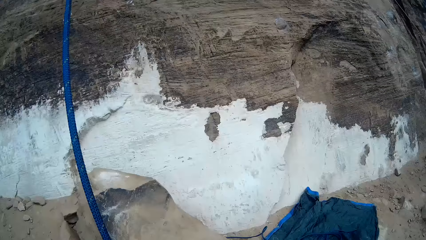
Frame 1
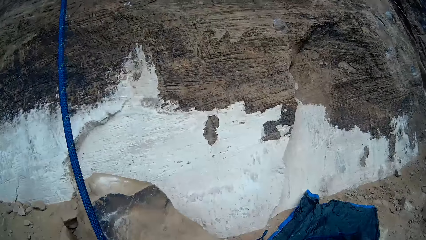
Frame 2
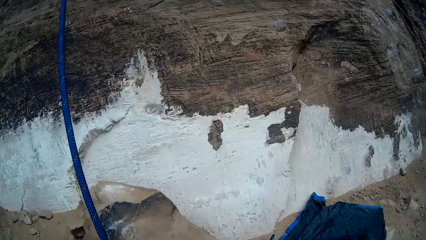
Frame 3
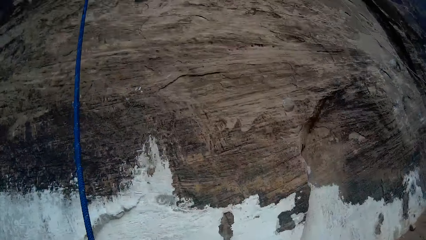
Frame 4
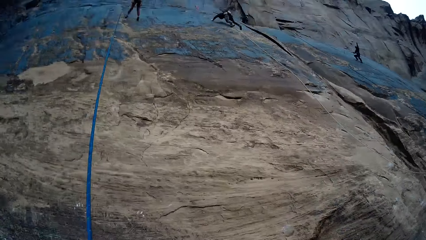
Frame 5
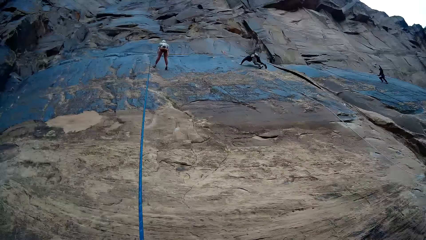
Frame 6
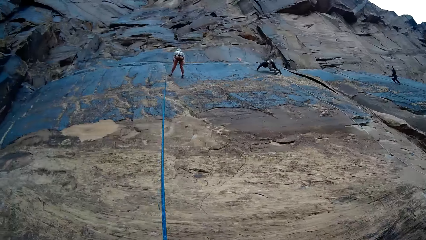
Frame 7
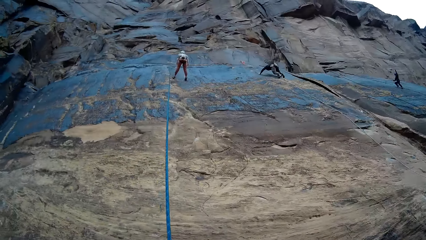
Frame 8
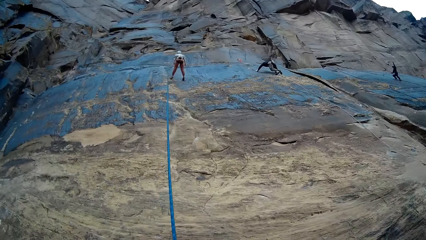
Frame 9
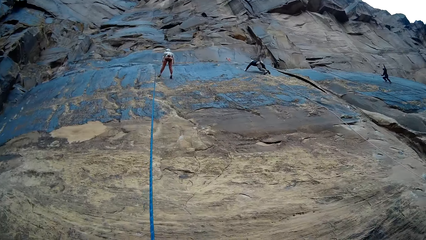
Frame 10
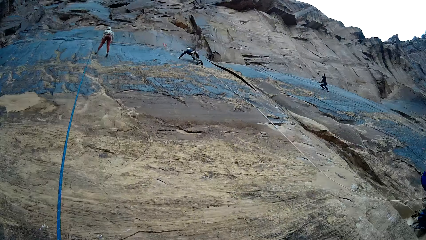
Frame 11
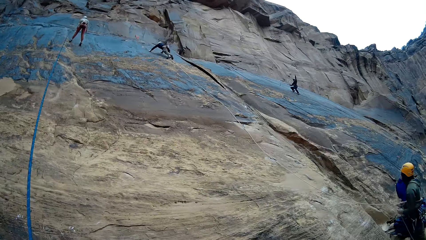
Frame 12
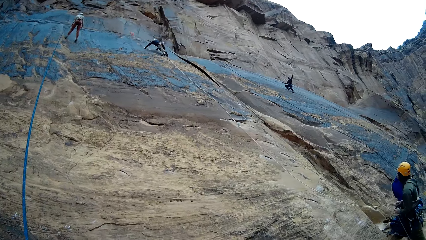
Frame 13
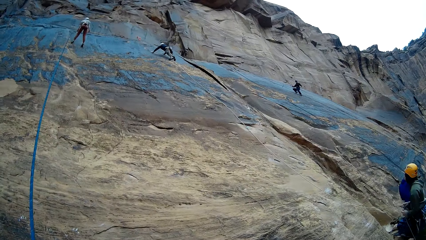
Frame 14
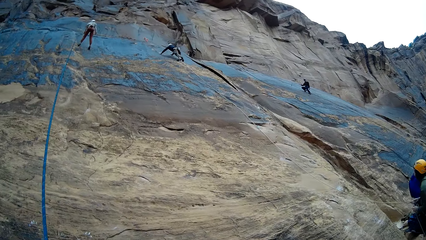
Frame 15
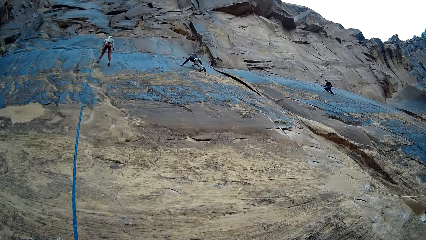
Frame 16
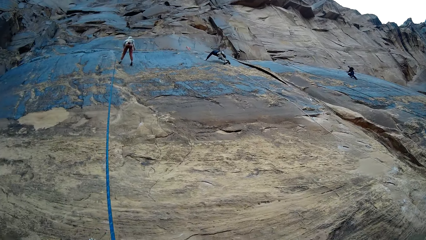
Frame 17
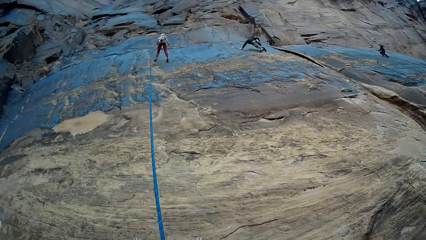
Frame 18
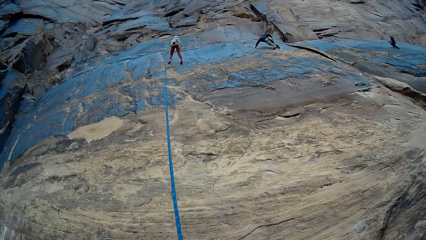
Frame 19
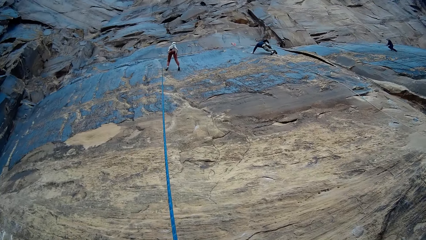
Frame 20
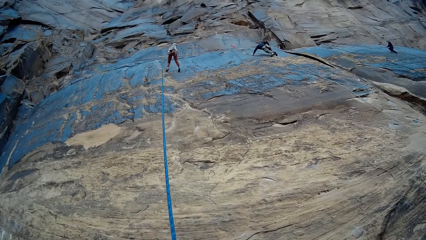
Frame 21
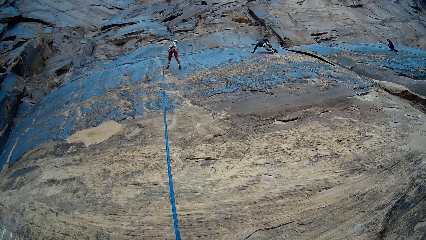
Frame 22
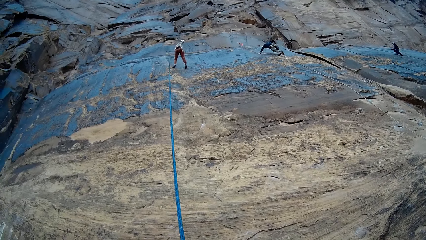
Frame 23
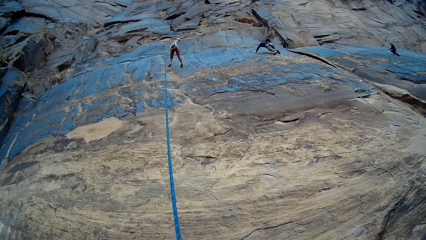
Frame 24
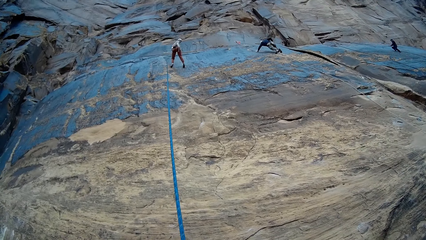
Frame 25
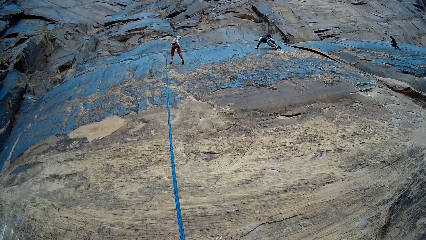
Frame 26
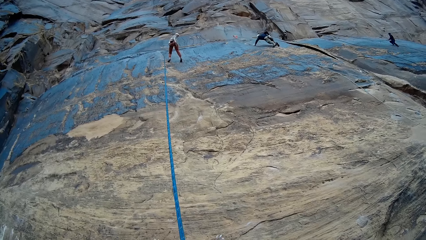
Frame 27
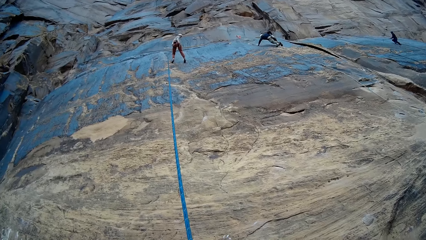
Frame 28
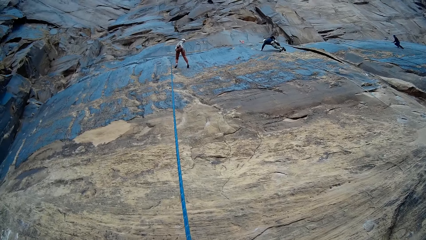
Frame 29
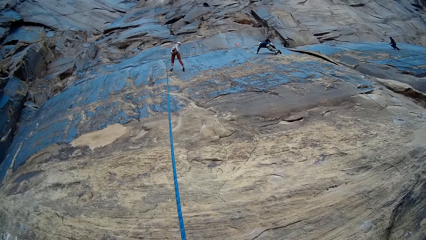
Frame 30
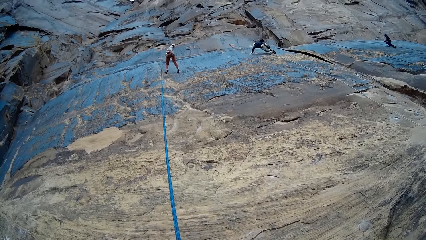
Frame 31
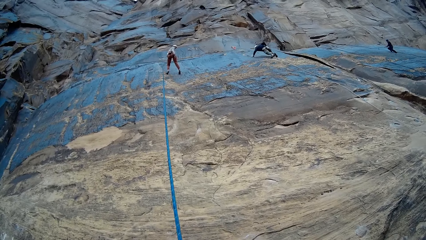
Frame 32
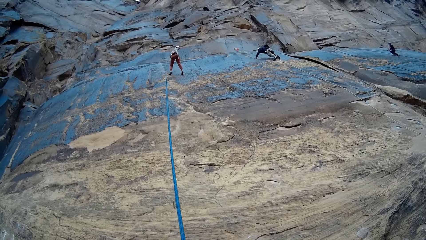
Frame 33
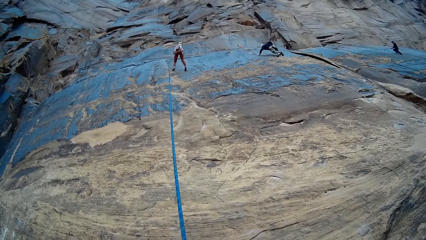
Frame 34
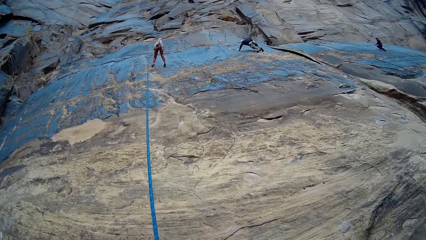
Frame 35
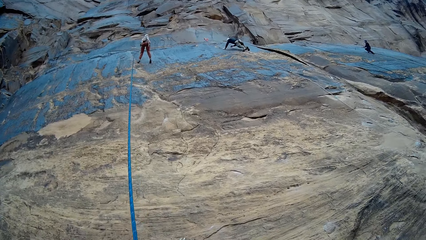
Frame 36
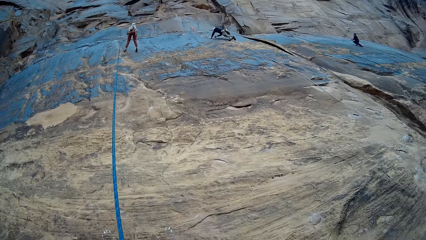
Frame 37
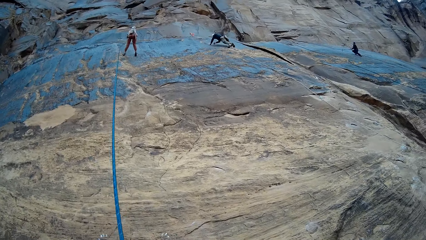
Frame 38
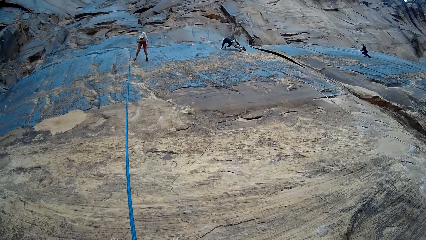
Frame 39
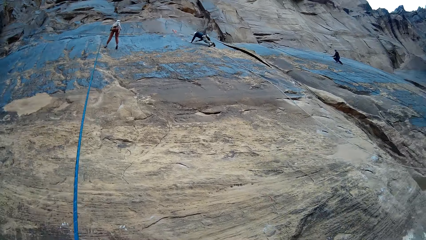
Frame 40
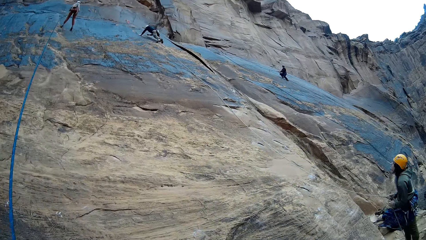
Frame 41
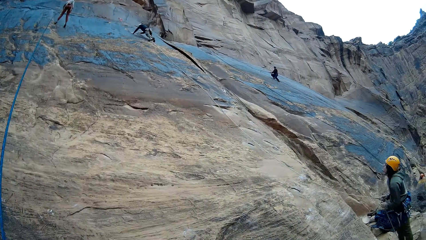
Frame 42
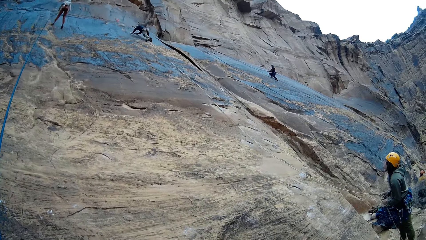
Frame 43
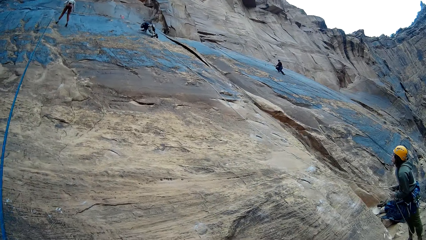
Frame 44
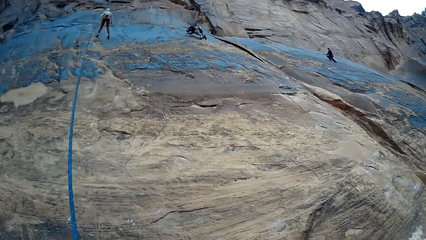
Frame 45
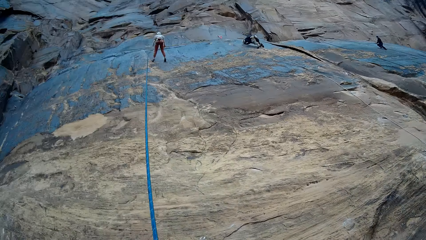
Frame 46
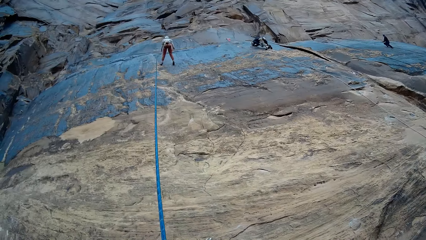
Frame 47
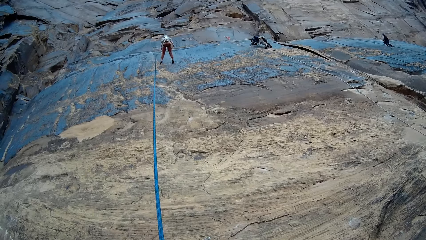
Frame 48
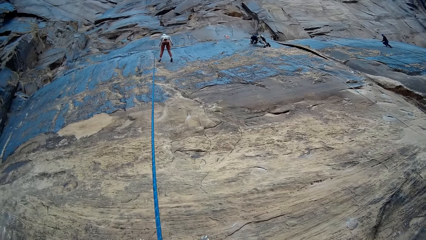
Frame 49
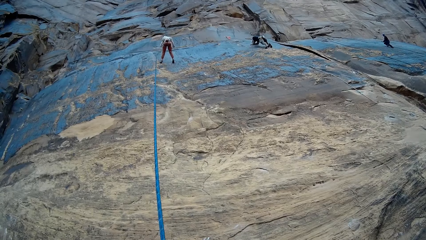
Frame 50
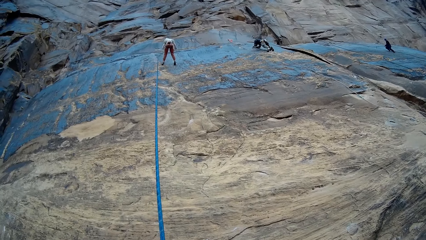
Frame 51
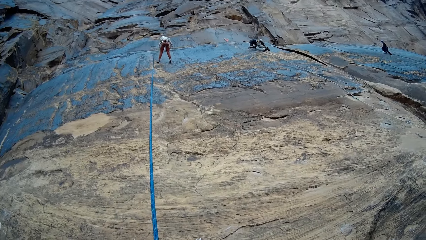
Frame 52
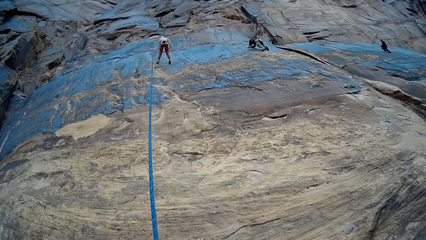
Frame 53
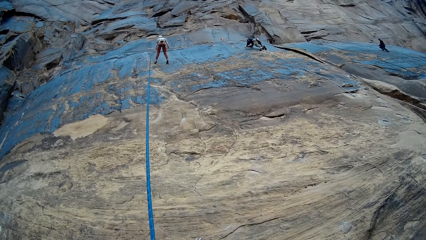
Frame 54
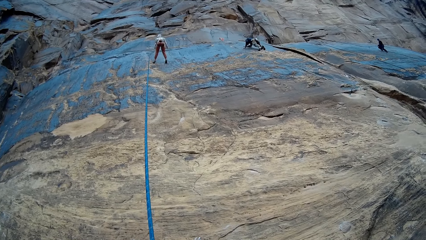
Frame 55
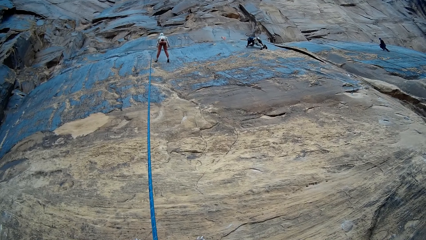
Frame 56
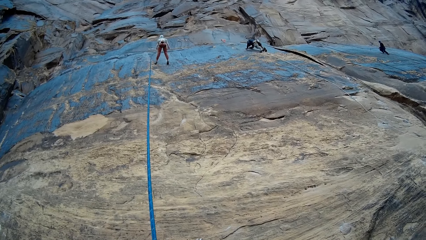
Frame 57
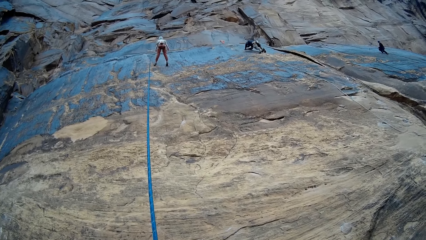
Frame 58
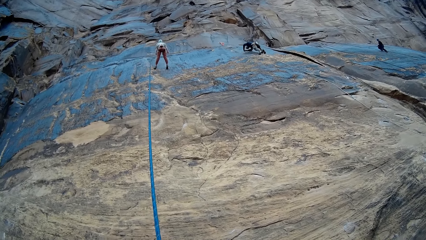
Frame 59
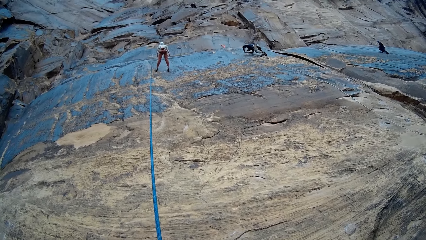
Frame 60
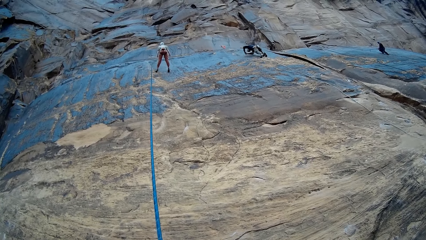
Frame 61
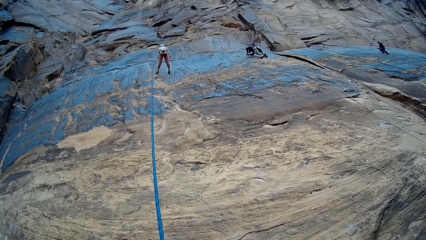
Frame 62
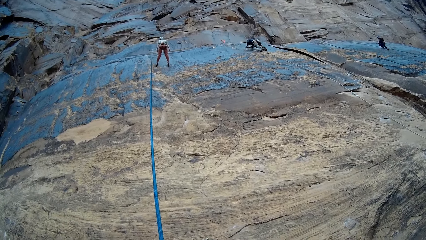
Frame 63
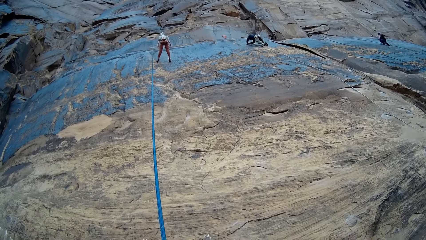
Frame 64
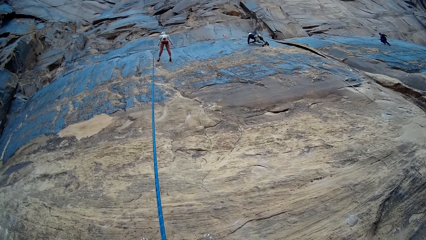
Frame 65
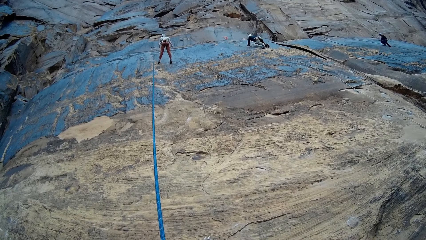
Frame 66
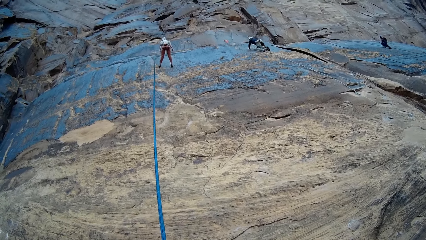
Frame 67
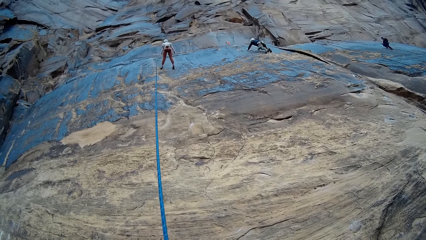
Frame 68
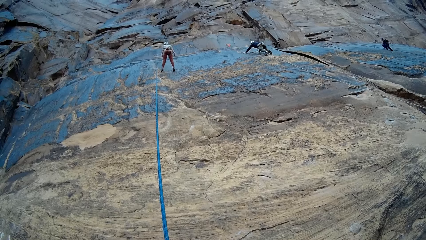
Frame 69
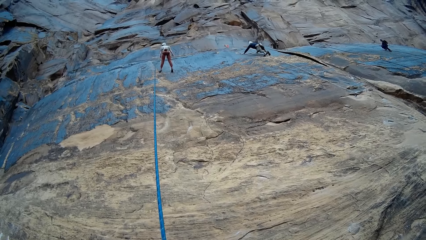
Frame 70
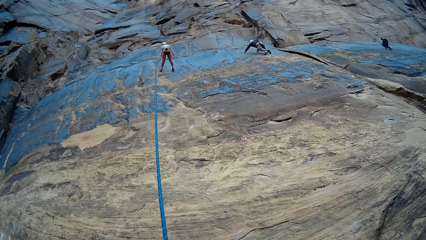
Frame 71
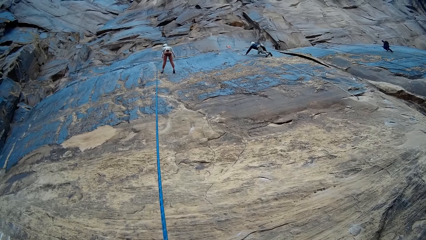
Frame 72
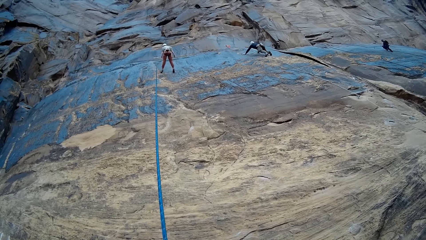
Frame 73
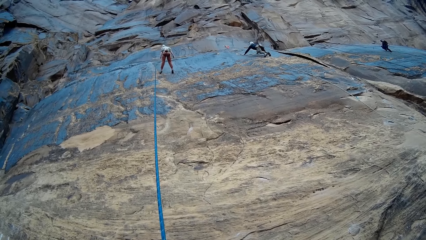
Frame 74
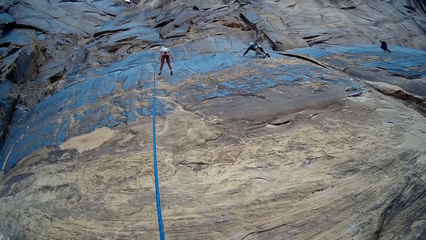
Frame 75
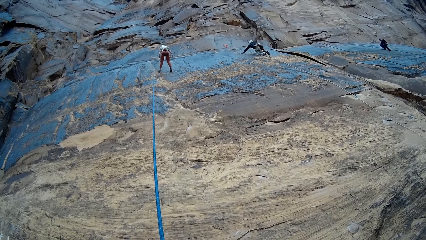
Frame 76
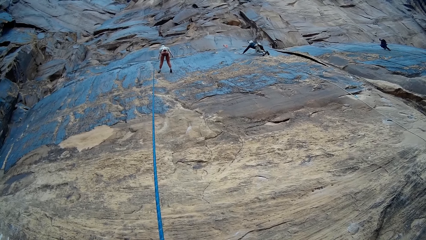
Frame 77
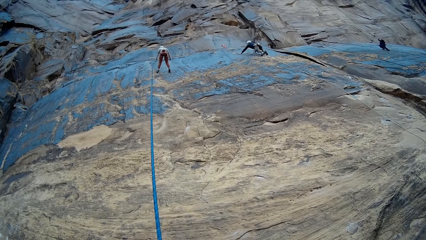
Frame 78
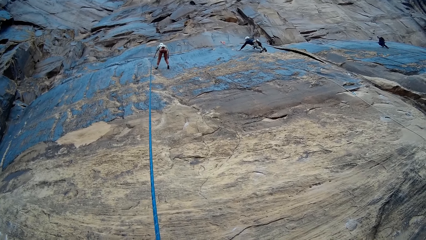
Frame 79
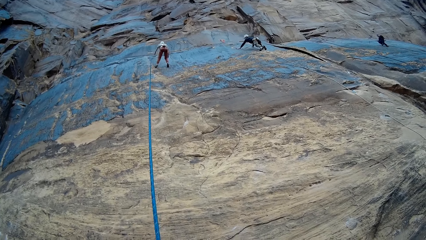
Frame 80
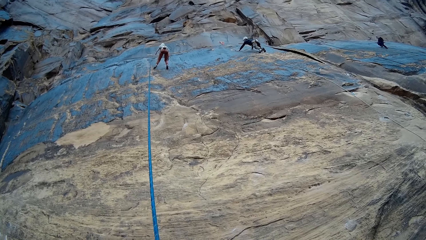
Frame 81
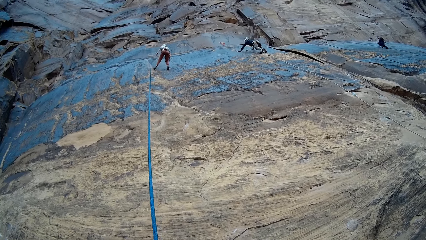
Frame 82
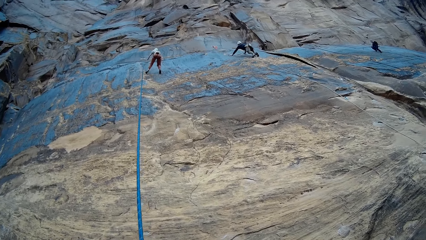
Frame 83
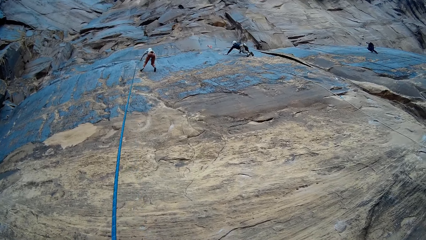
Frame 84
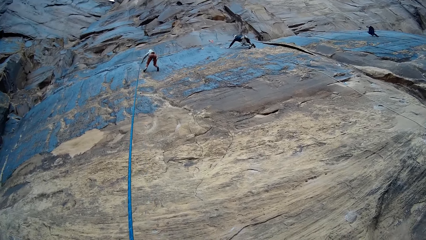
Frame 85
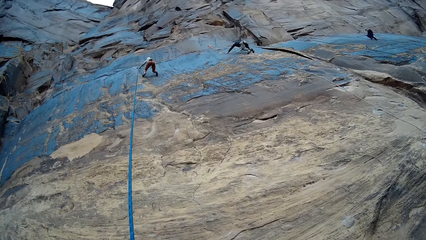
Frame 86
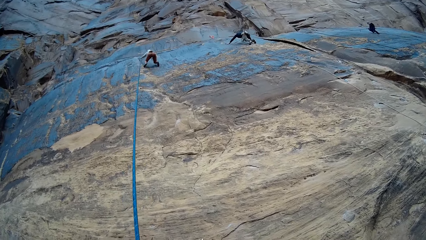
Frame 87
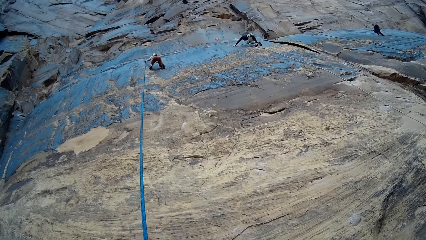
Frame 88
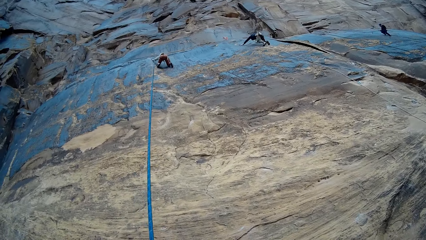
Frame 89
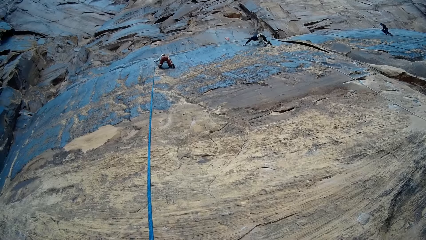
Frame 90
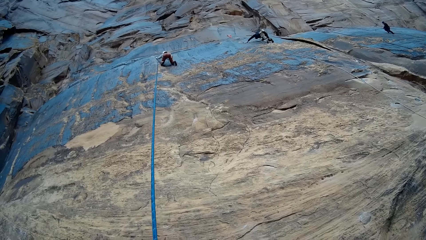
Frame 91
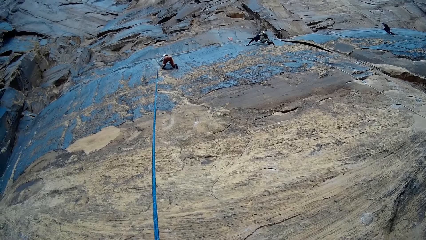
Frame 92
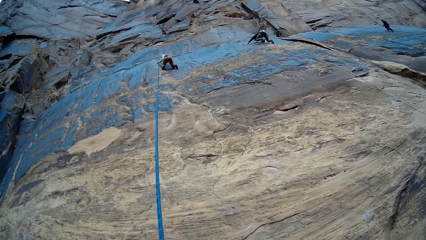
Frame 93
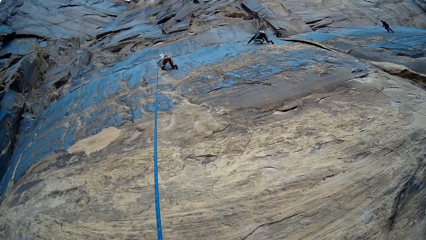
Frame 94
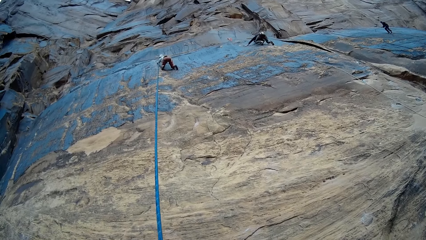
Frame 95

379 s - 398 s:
A person climbs a rock. Another person climbs the rock. A lady looks down. The first person climbs the rock. A climber ties a set rope to a hook in the mountain with both hands. Another climber touches the mountain with both hands. The lady climbs the rock.
